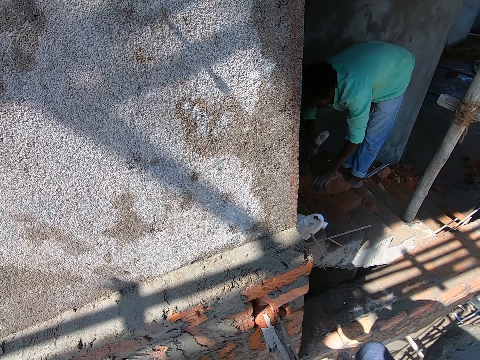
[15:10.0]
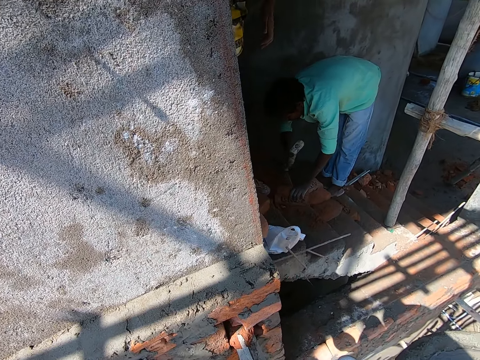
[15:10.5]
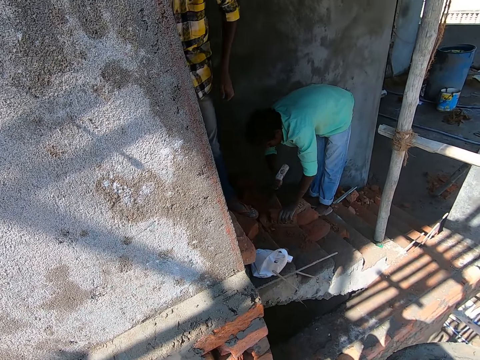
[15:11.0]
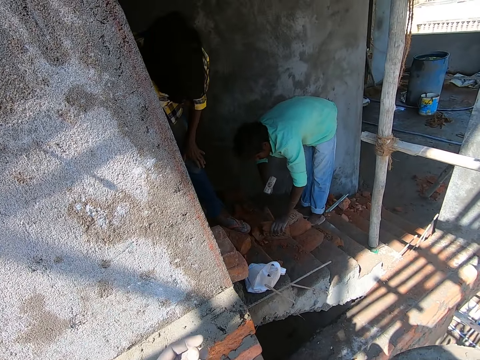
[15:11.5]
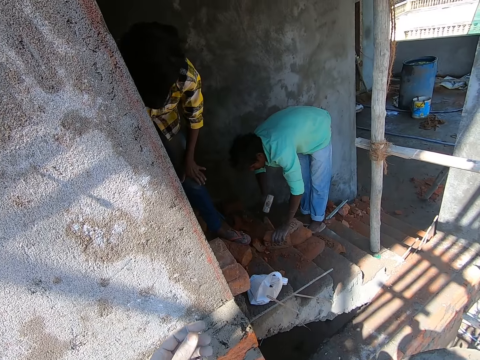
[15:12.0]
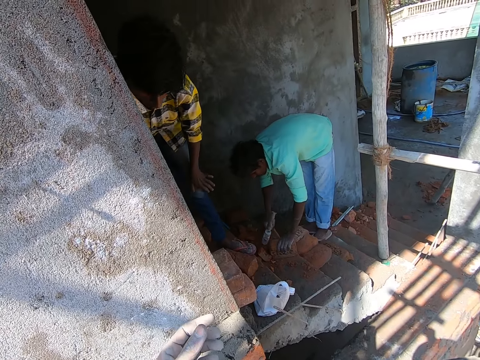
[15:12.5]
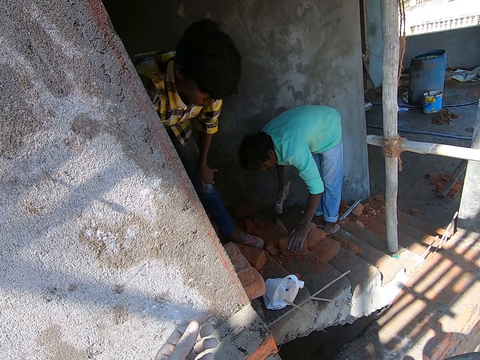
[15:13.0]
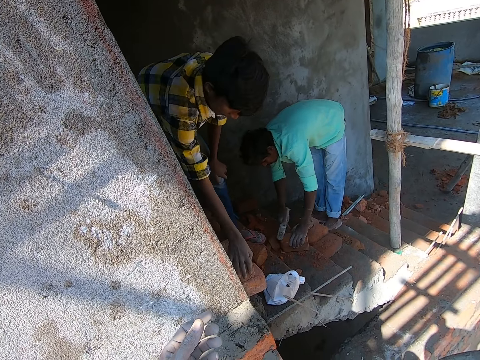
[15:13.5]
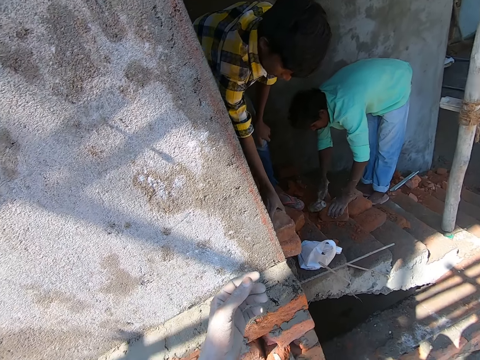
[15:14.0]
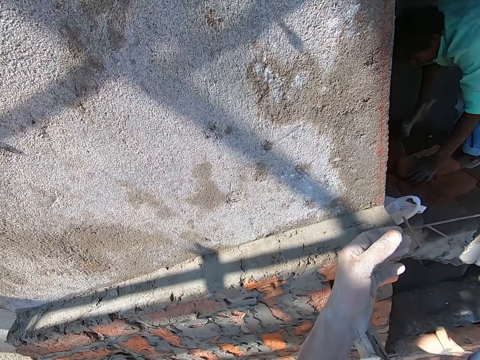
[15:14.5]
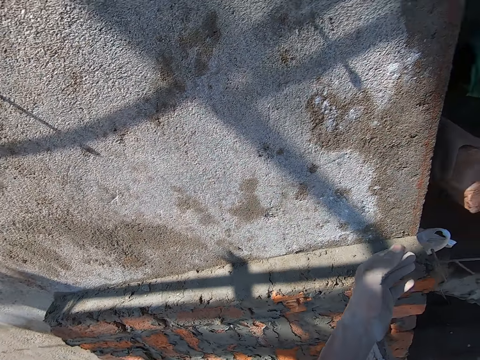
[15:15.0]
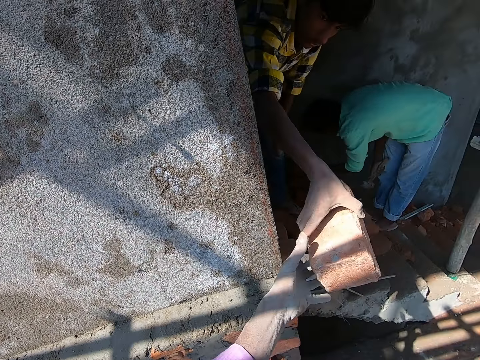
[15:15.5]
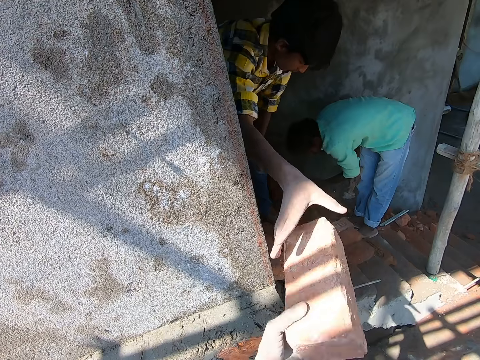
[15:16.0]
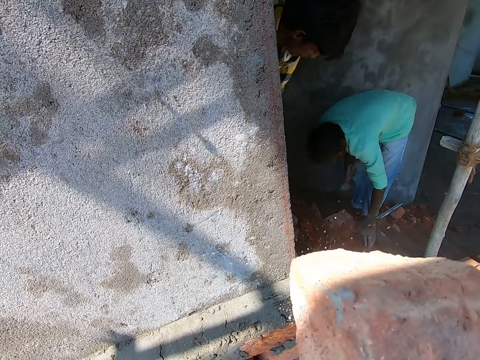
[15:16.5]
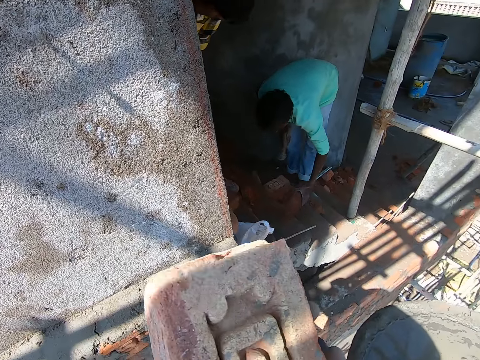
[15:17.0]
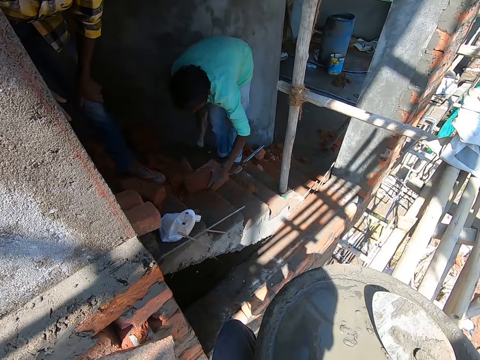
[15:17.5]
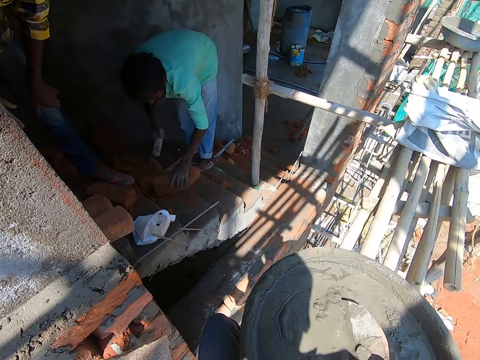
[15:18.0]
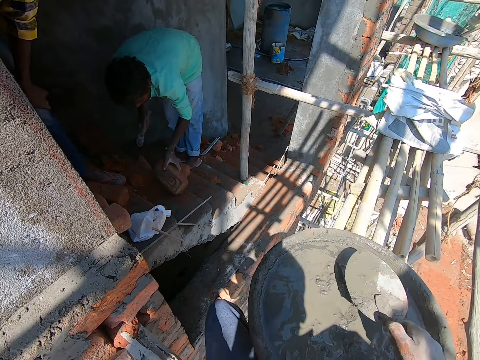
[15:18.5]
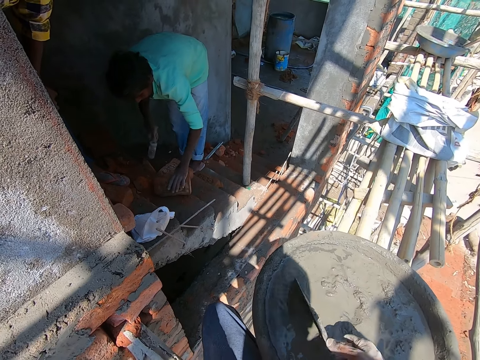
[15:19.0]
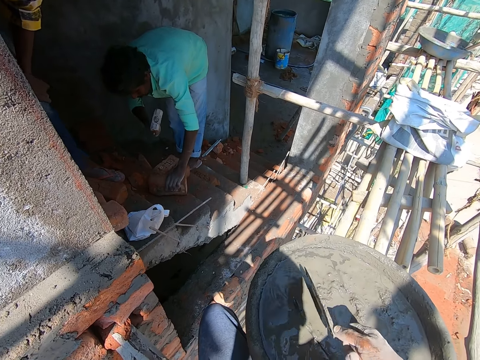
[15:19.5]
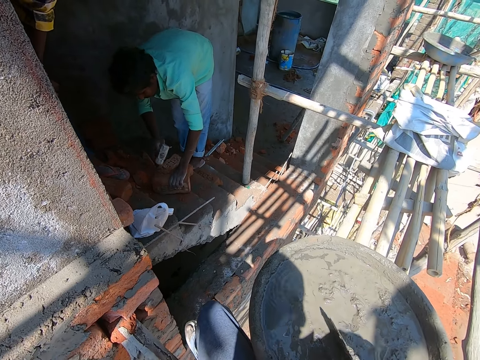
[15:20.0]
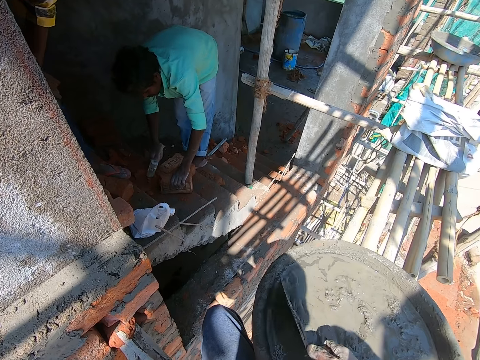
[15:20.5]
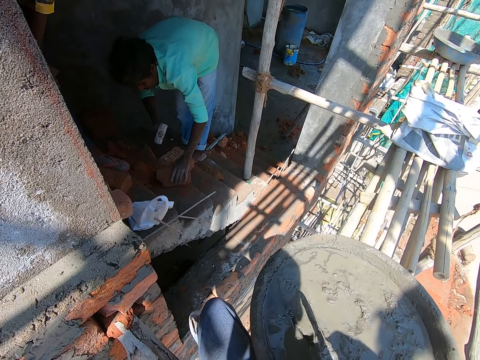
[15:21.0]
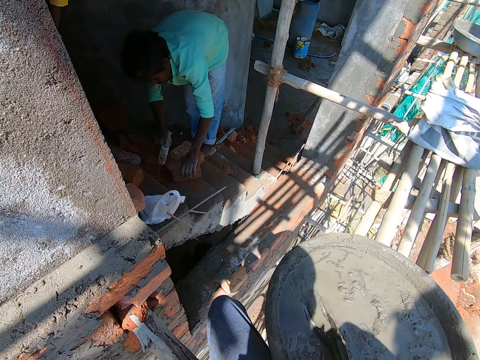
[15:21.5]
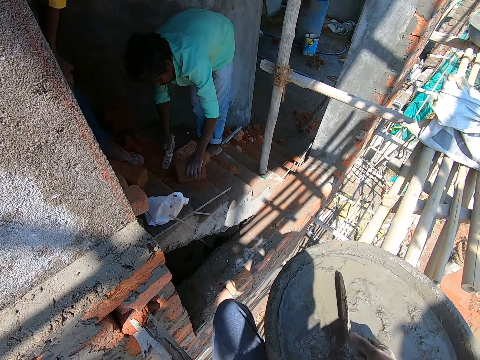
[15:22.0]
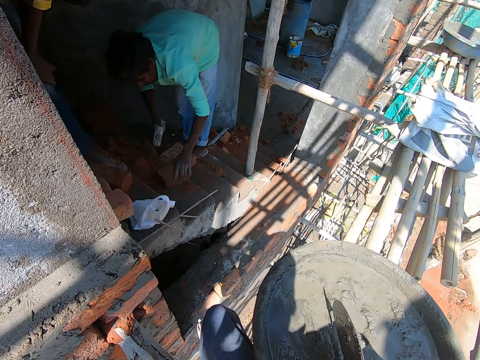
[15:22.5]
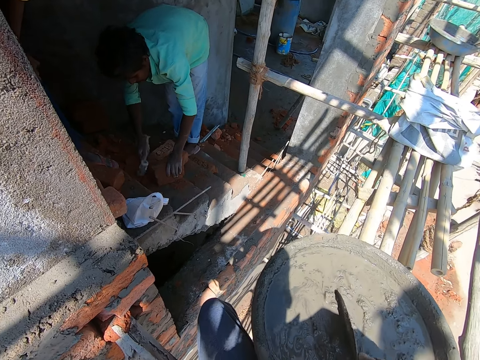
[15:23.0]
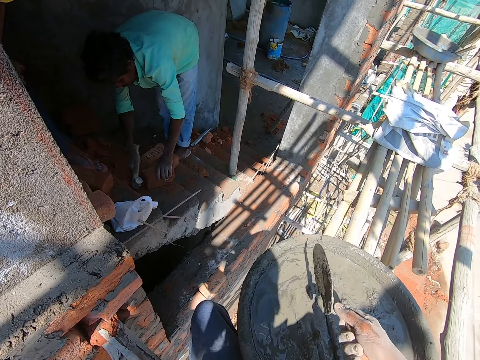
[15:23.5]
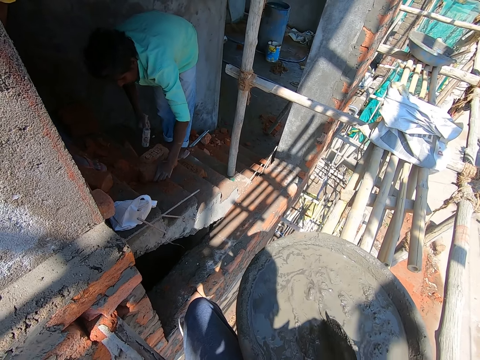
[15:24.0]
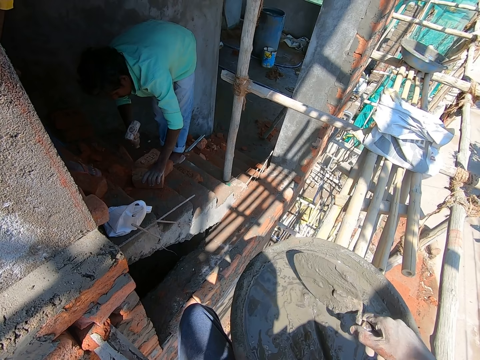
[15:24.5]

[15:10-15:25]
A man places his left hand on his left leg. The camera wearer moves the left hand. The man picks a brick from the stairs with his right hand. The man touches the brick. The camera wearer takes the brick from the man with his left hand. The man hands the camera wearer the brick. Another man moves a brick on the stairs with his right hand. The camera wearer cuts on the mortar with a cement trowel. He mixes the cement mix with the trowel in his right hand. The other man hits the brick with the hammer in his right hand.

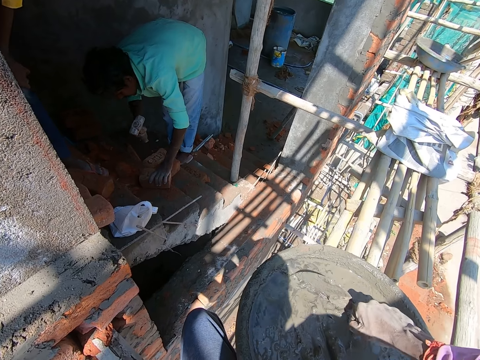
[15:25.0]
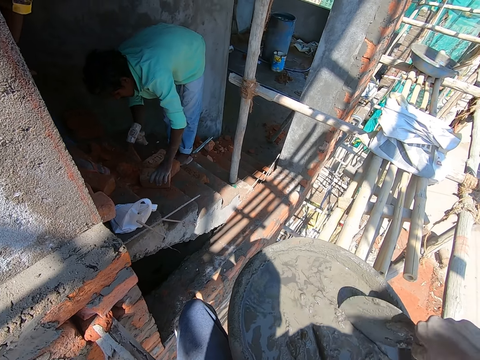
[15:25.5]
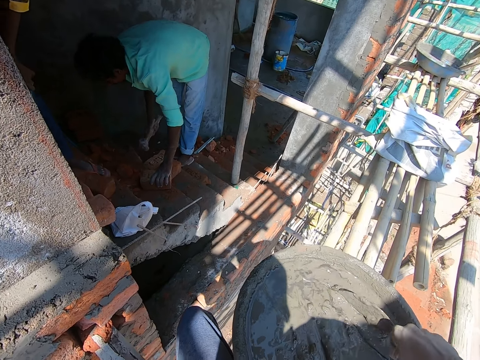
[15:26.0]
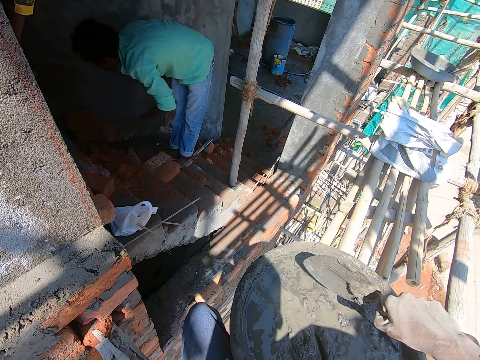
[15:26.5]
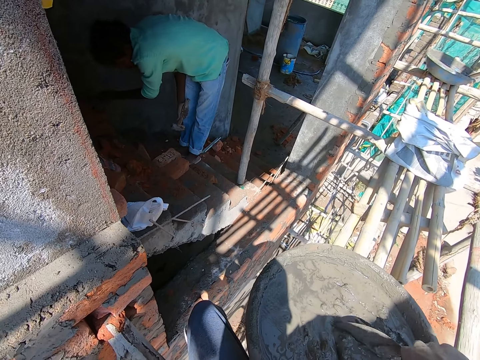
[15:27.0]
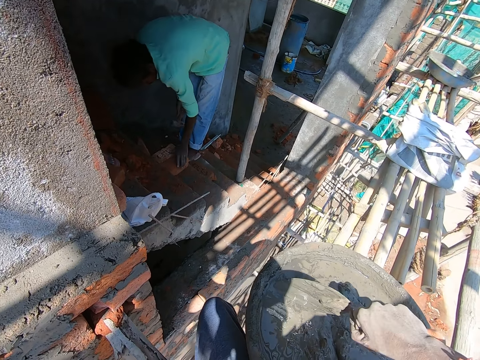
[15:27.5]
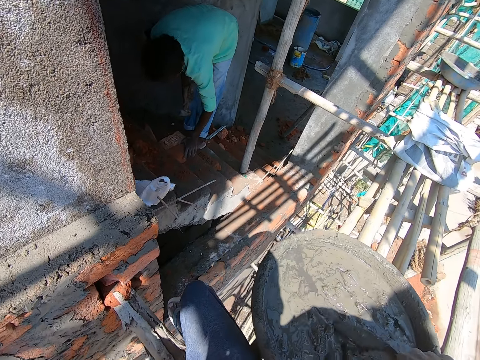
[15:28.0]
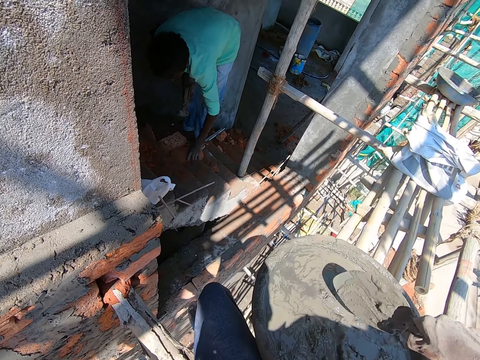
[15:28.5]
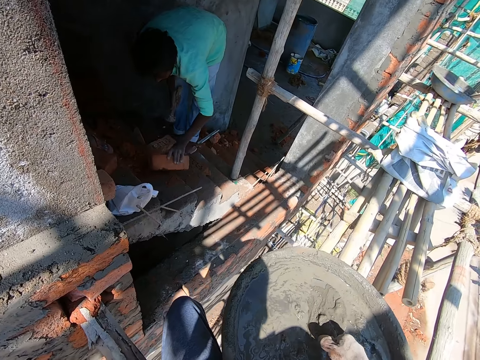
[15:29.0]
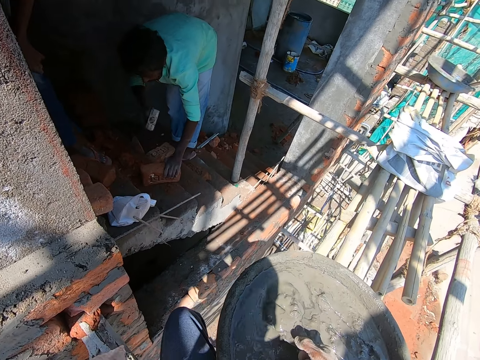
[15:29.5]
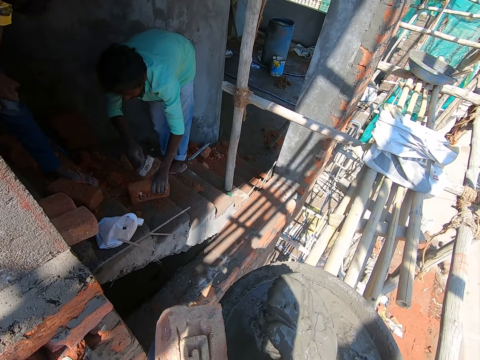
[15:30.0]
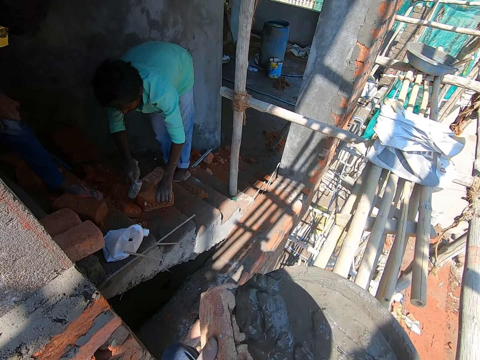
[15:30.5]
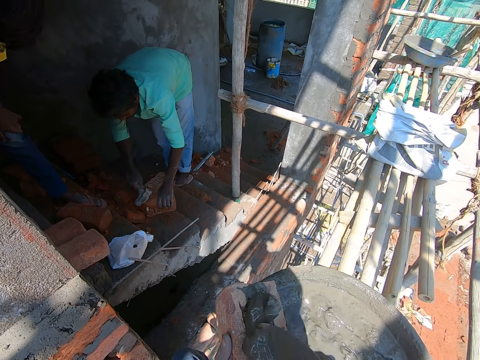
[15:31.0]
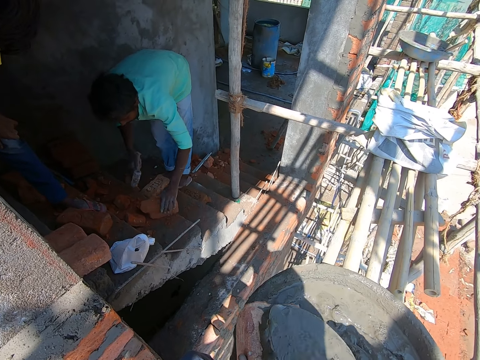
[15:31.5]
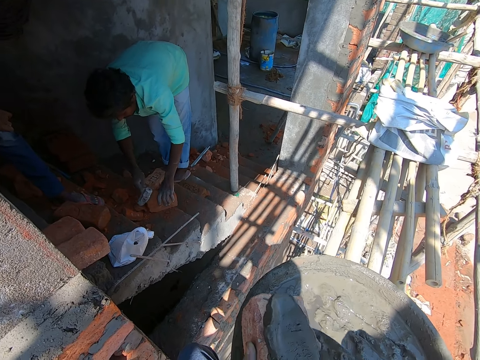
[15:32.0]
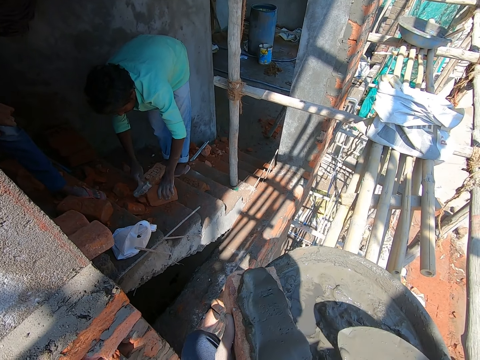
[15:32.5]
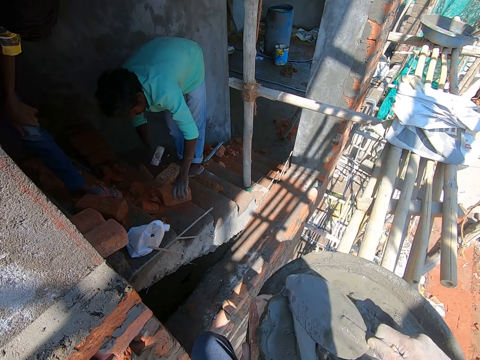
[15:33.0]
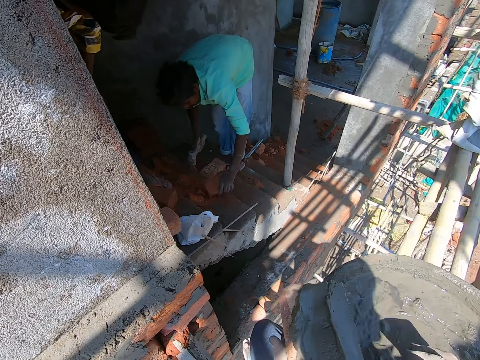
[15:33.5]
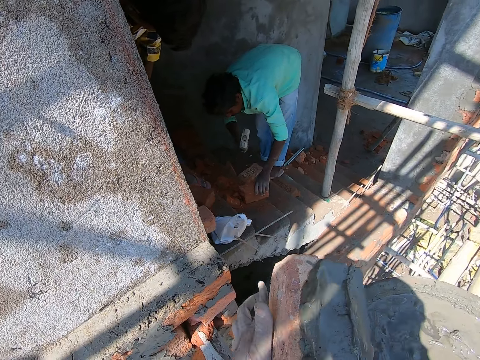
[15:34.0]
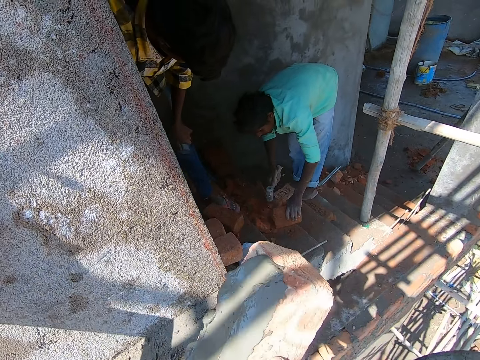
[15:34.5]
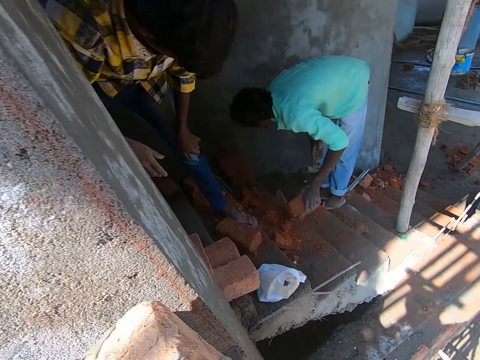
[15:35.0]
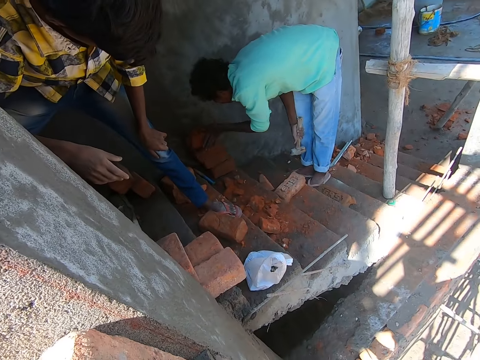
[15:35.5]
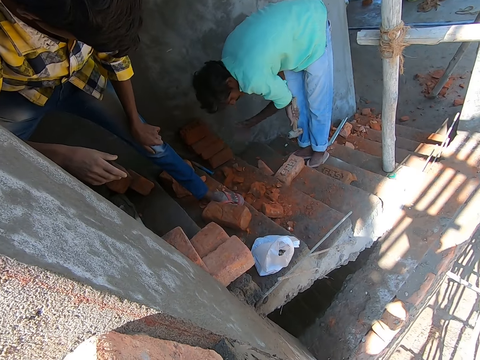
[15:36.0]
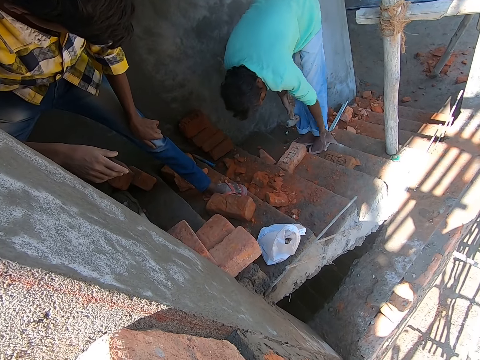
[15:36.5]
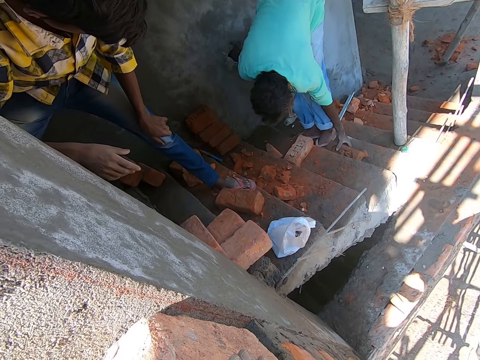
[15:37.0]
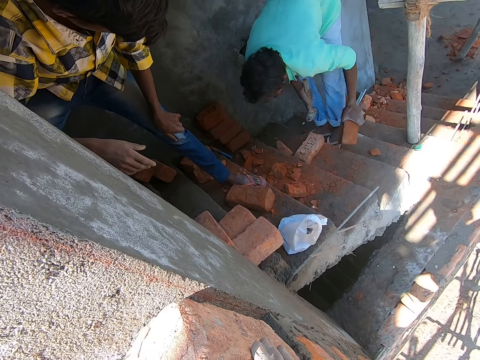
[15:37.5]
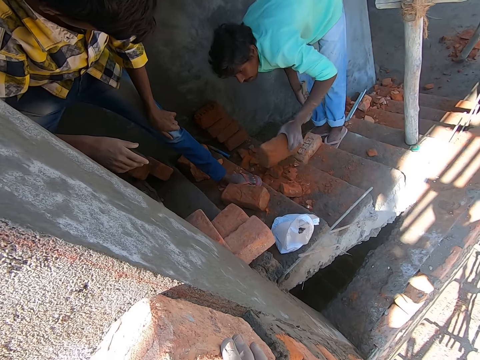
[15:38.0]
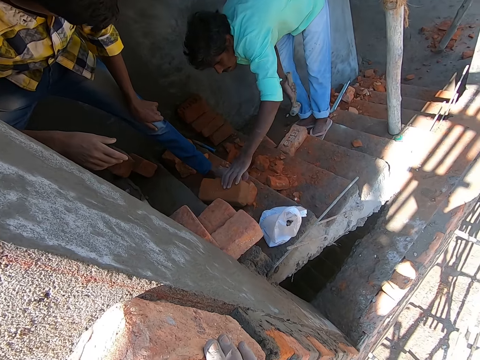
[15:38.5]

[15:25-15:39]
The camera wearer scoops cement mix from the bowl with the trowel in his right hand. He pours the cement mix on the brick with the trowel in his right hand. He spreads the cement mix on the brick with the trowel in his right hand. He drops the trowel on the bowl of cement mix. He passes the brick from his left hand to his right hand. He places the brick on the wall with his right hand. A man places the brick on a pile of bricks with his left hand. The man moves a brick on the stairs with his right hand.
